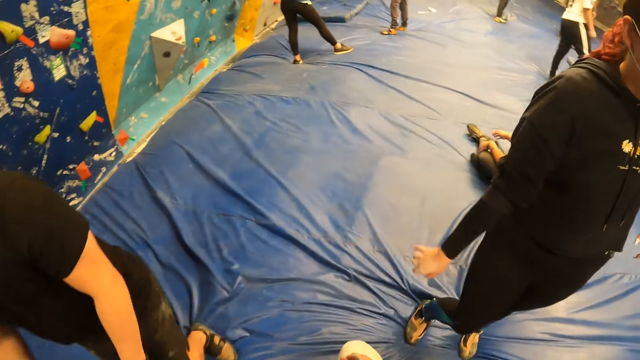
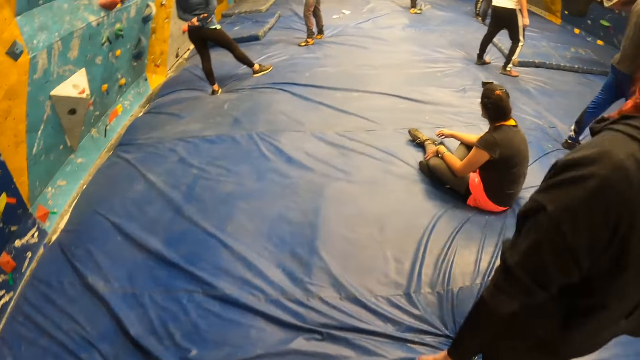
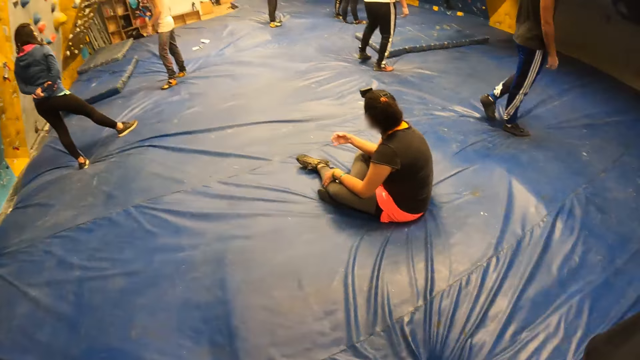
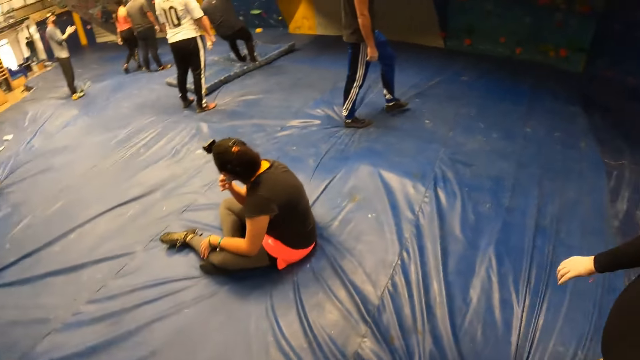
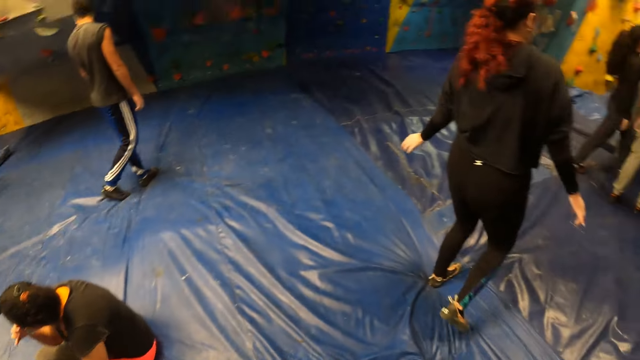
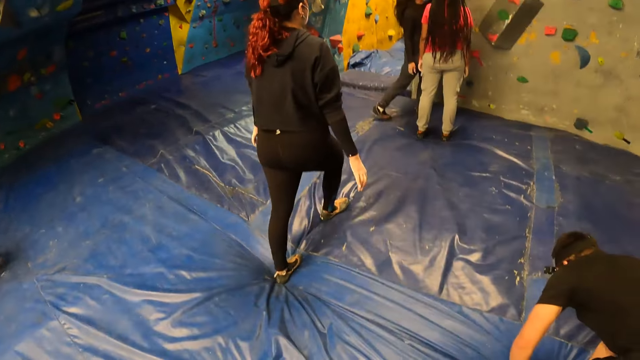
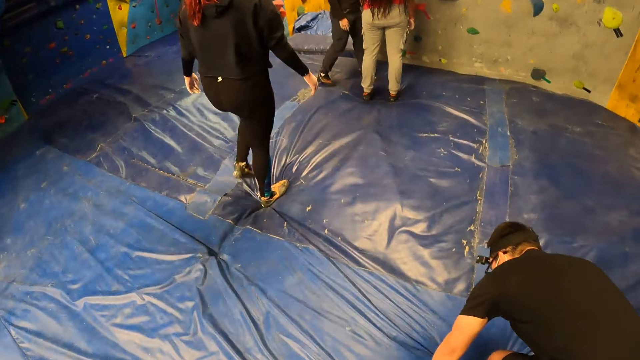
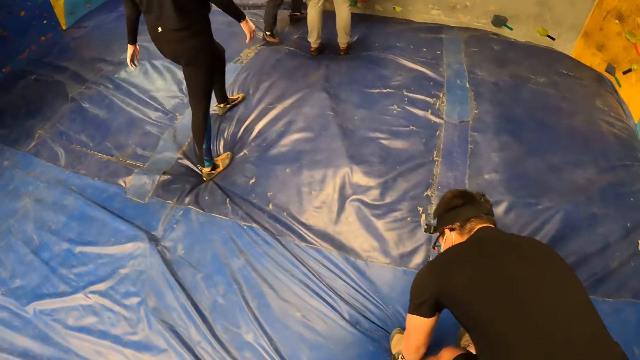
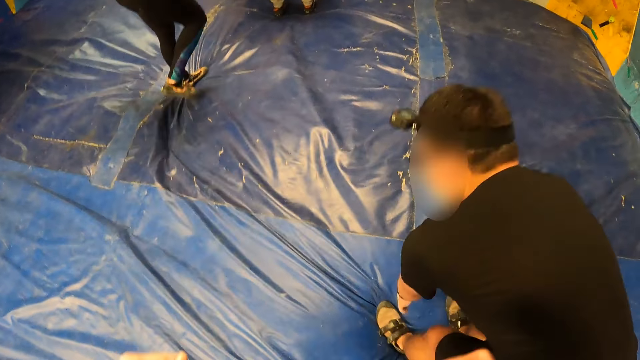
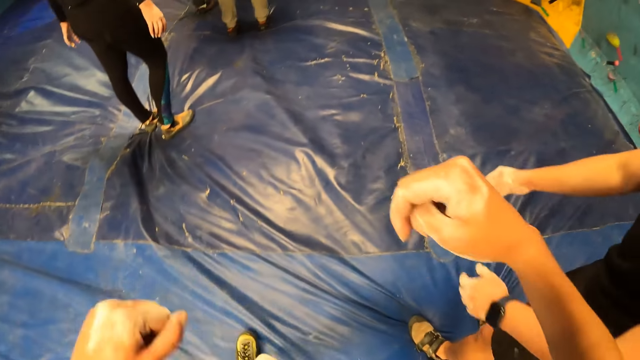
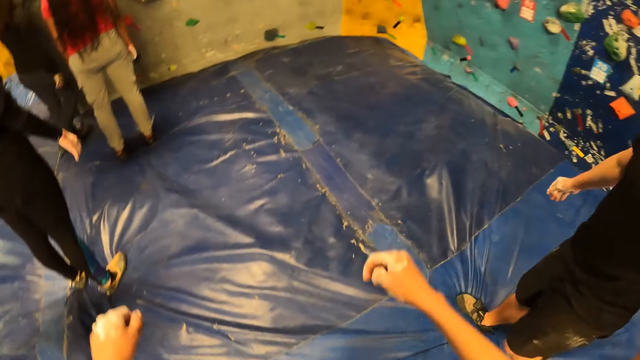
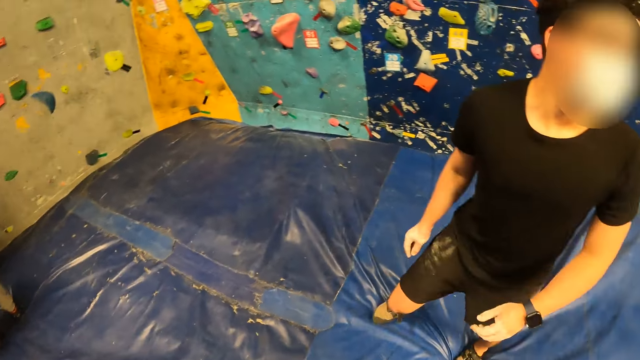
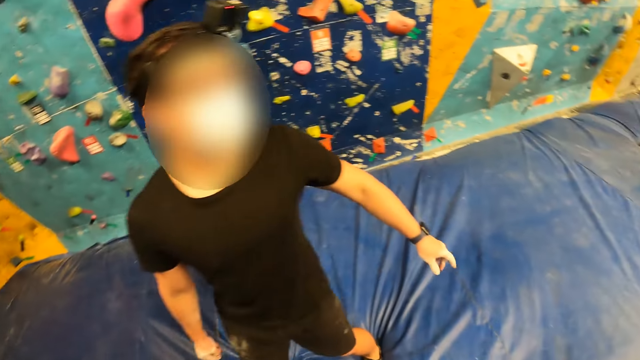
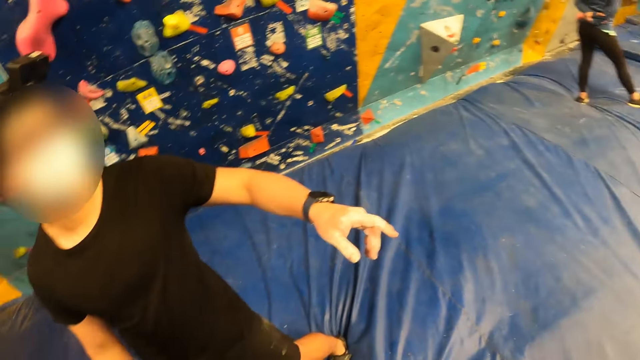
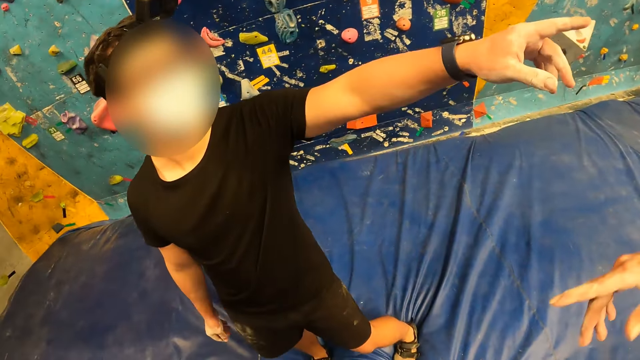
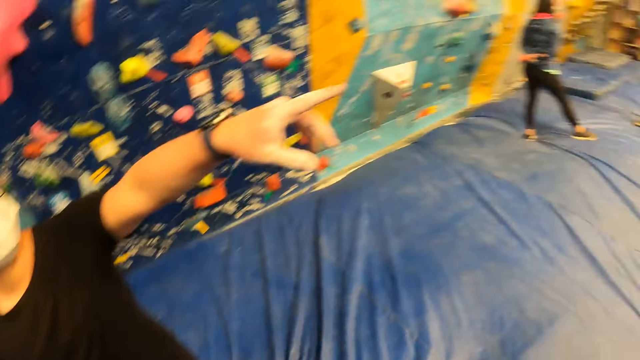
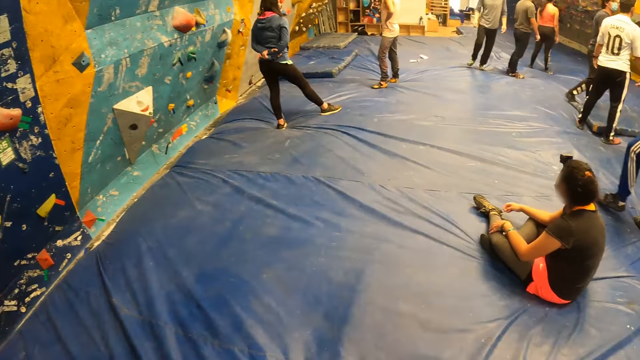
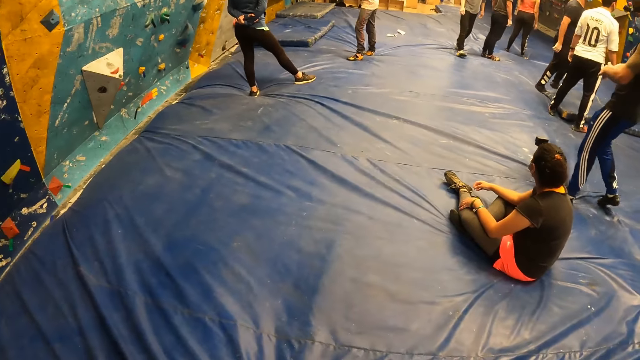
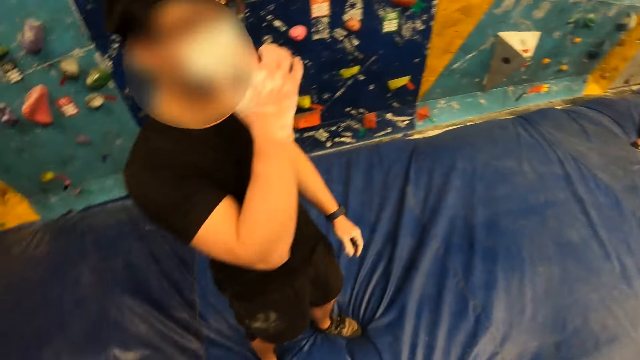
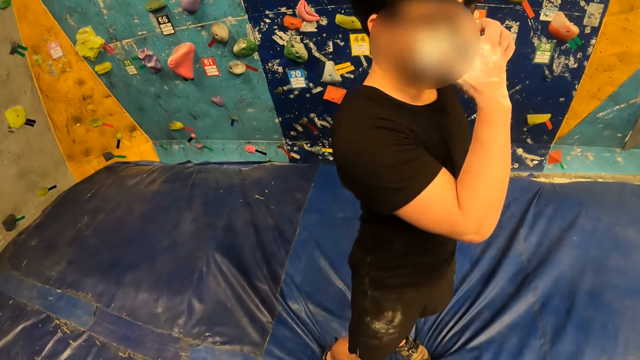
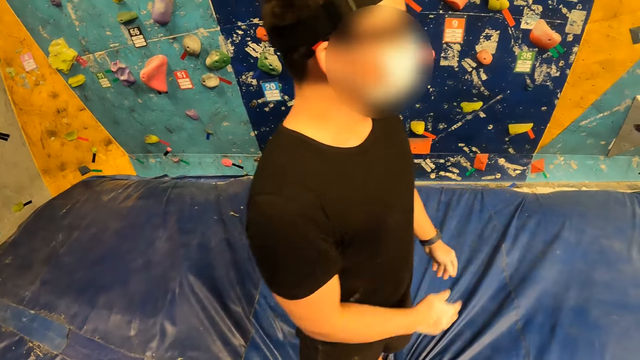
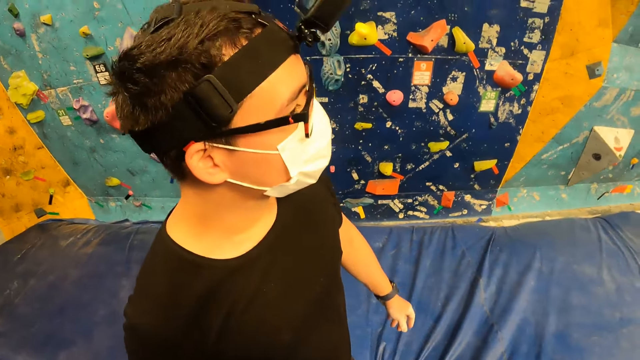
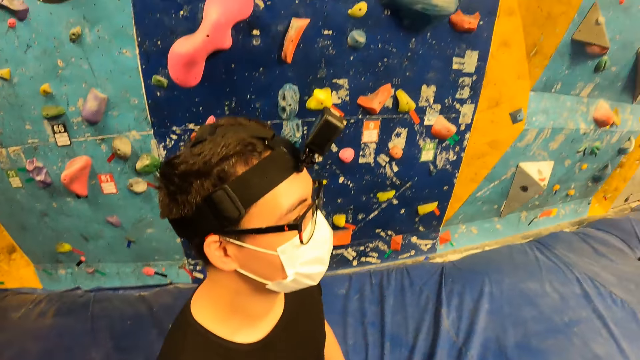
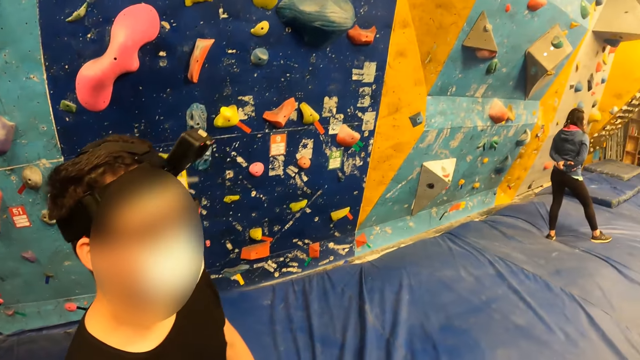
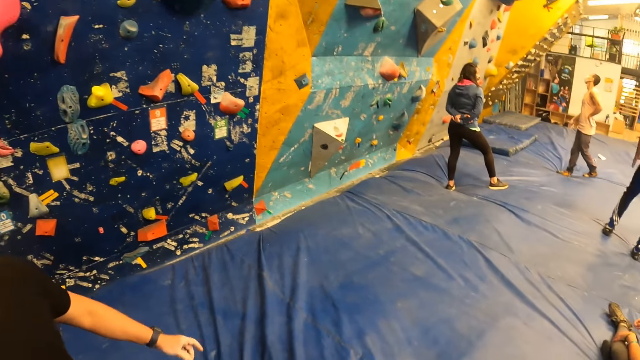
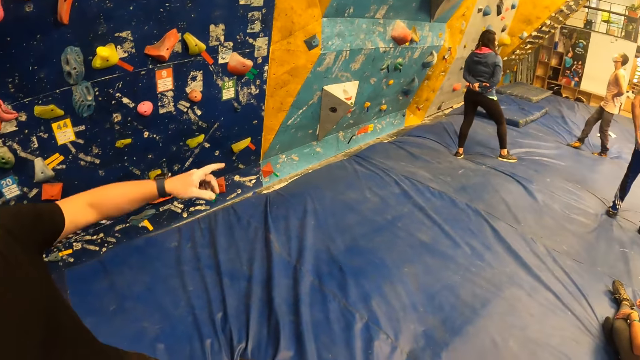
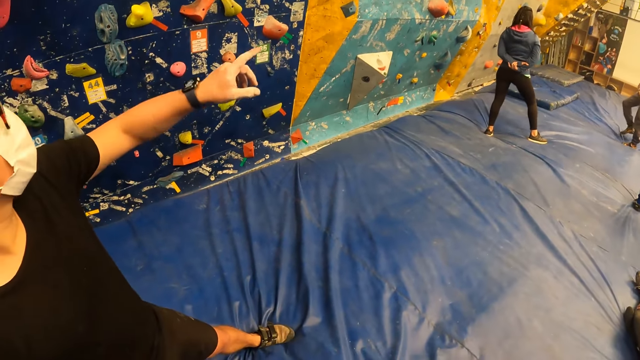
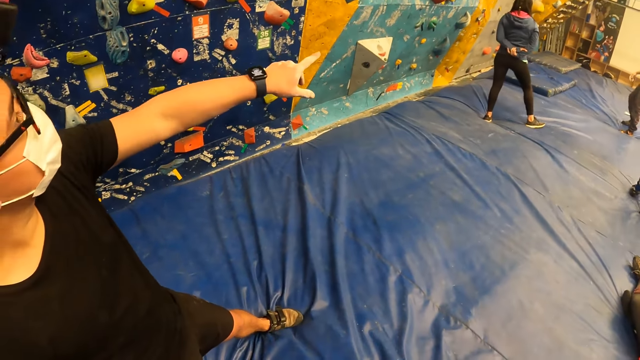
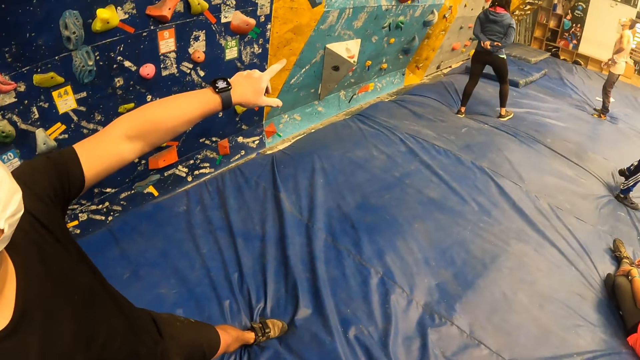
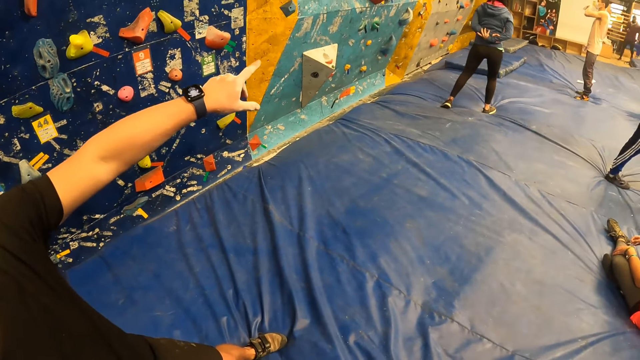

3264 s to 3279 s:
A person walks around. Another person walks around. The man rubs his left leg with both hands. The camera wearer shakes both hands. The man stands up, turns back and points his left hand. The camera wearer gestures with her right hand. The first person moves around. The man itches his nose with his right hand, adjusts the mask, walks around and points his left hand in the air.

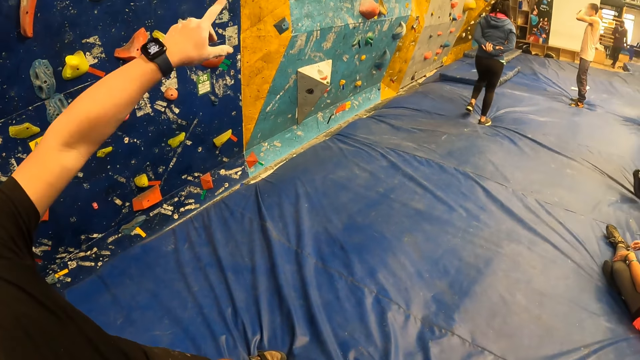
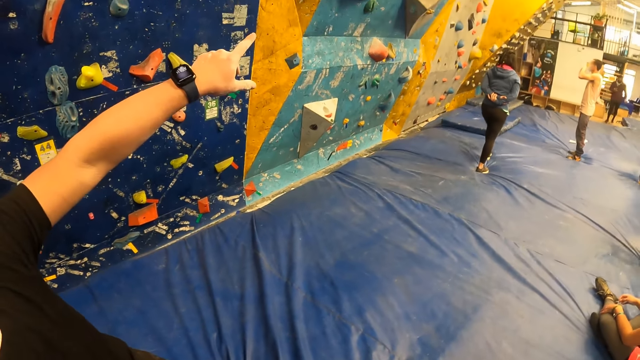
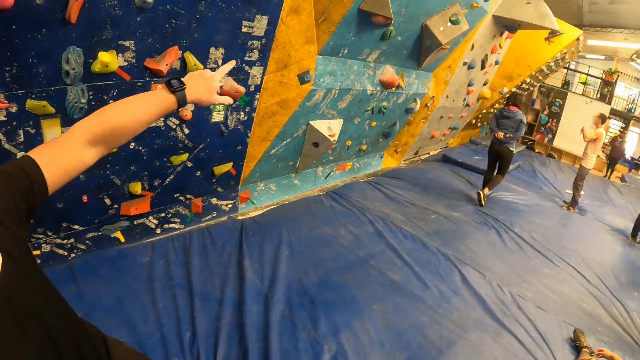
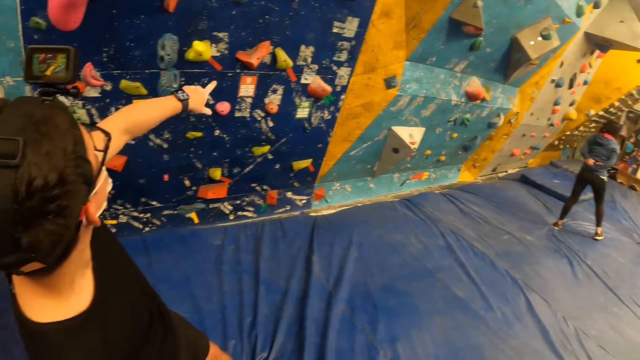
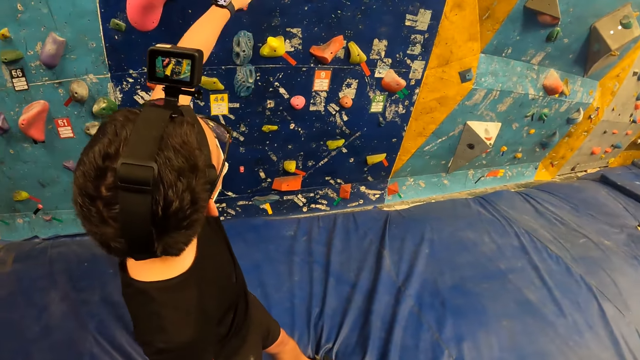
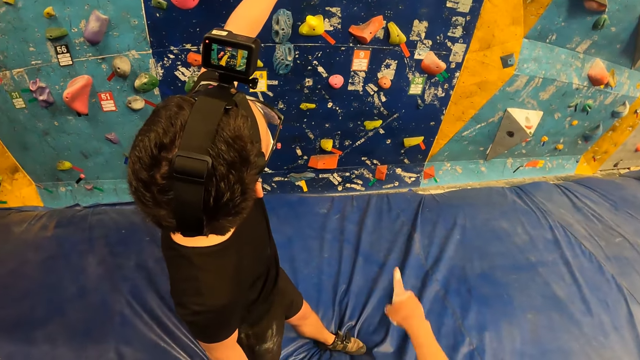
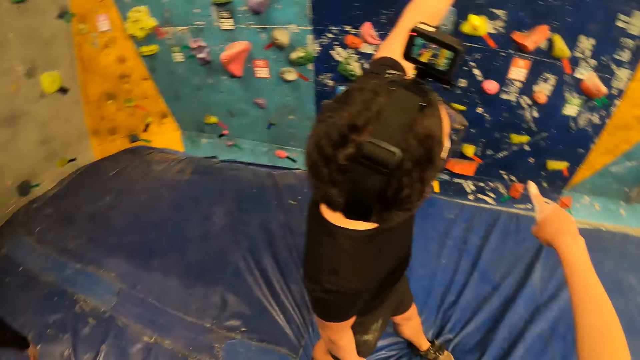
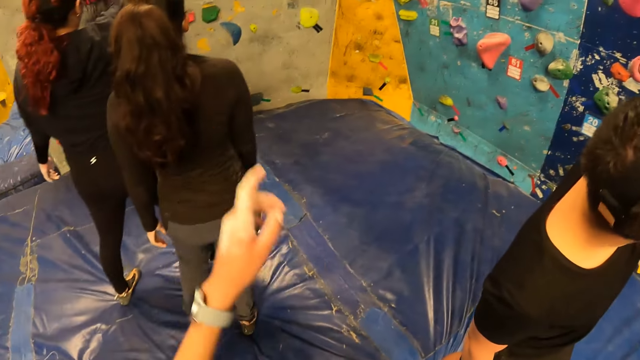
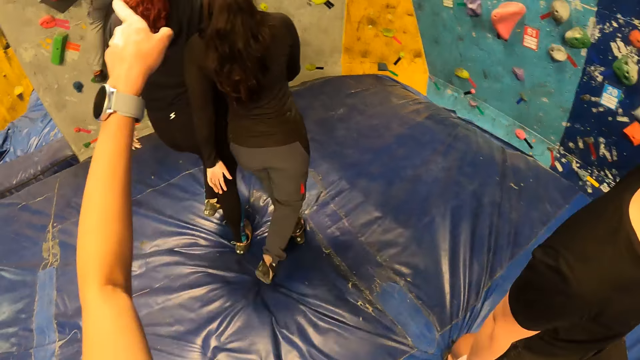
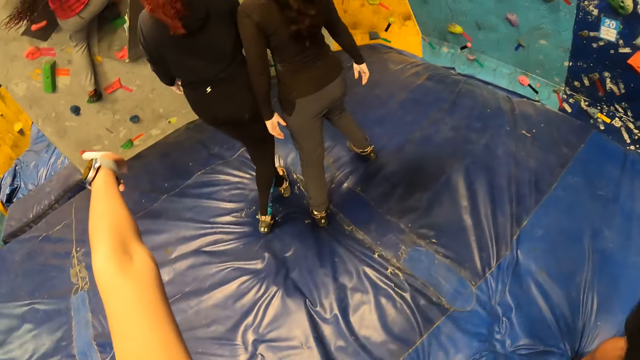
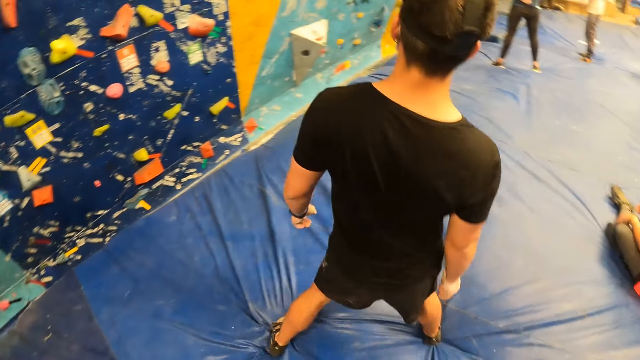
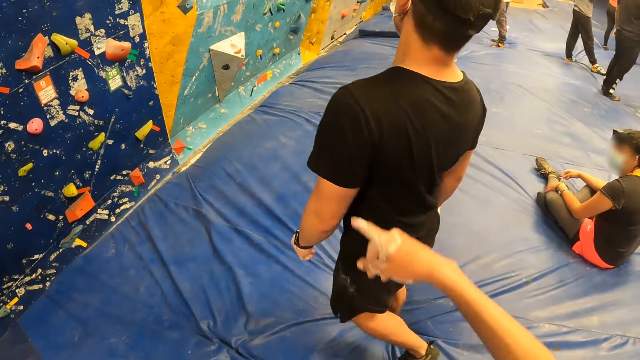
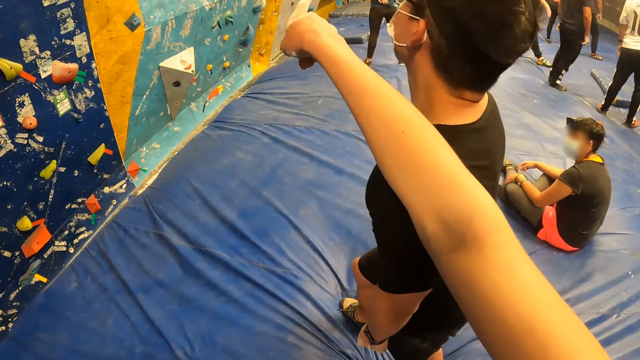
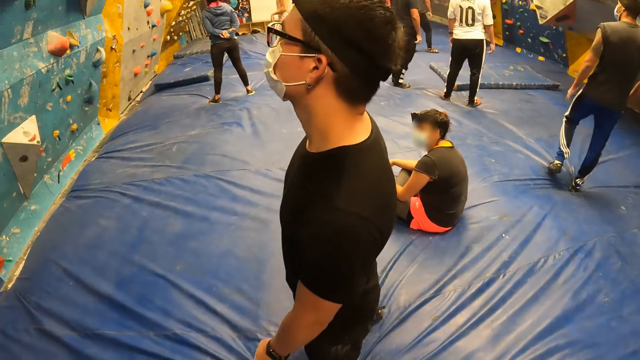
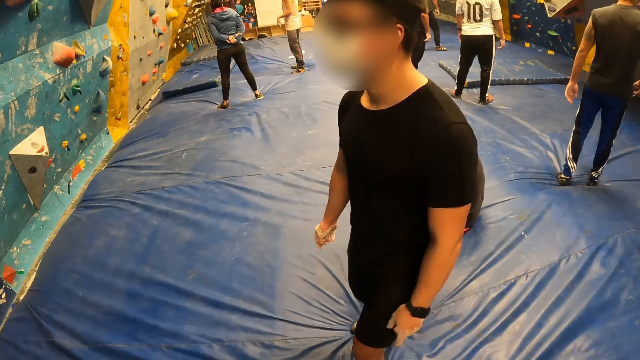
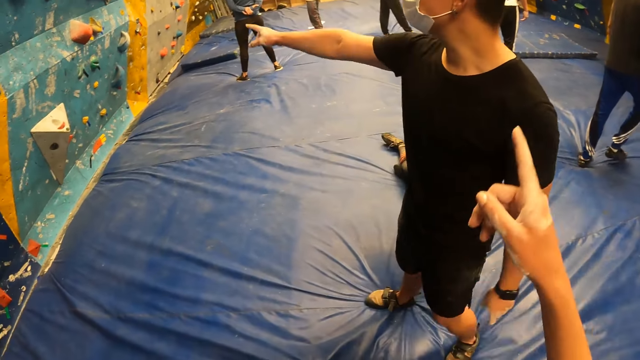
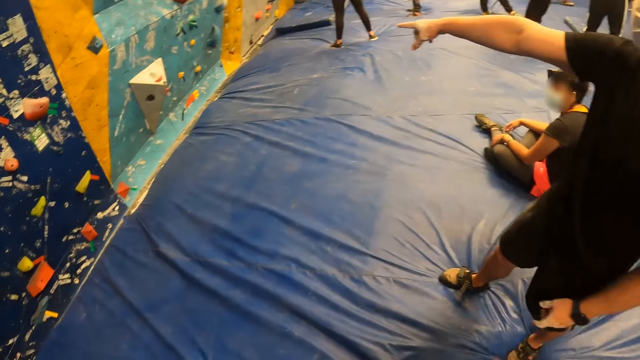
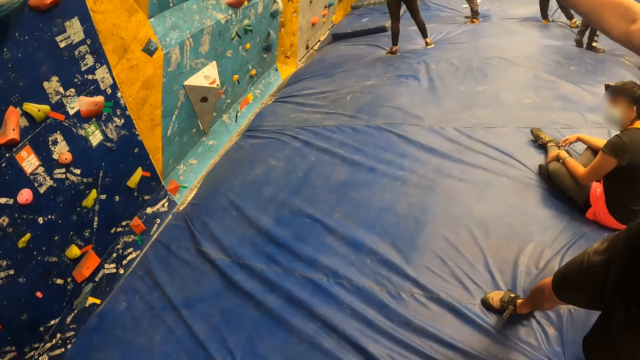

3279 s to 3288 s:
A person walks around. The man points his left hand to the wall. The camera wearer points her right hand to the wall. She looks around and points her left hand to the wall. A person and another person walk around. The man stares around. The camera wearer points her right hand to the wall. The man moves around and points his right hand to the wall. The camera wearer raises her right hand.
